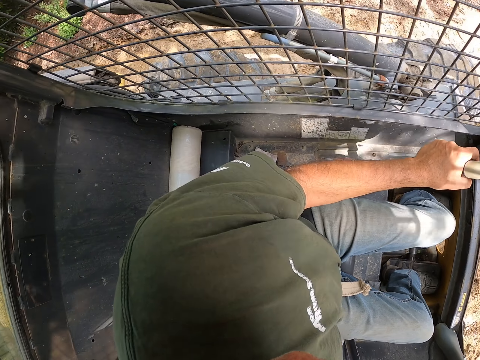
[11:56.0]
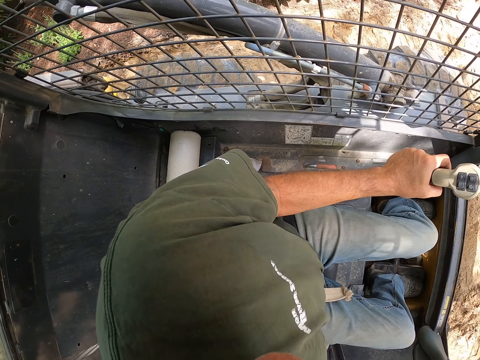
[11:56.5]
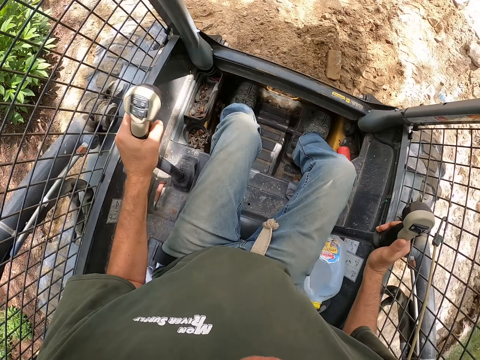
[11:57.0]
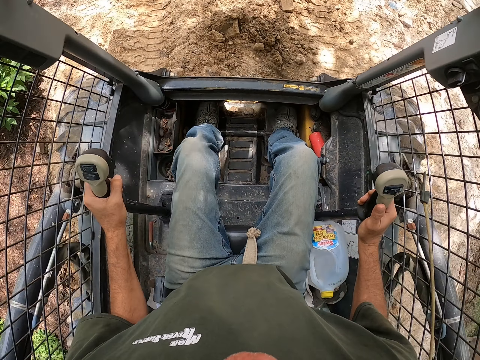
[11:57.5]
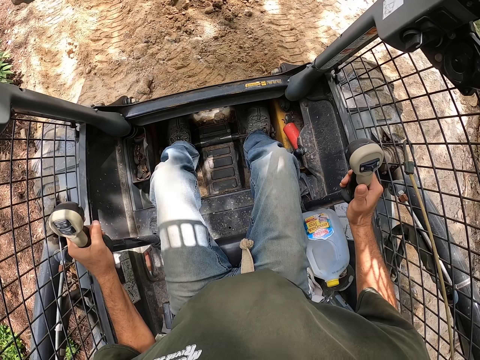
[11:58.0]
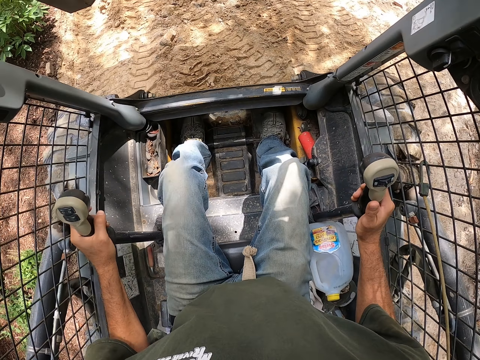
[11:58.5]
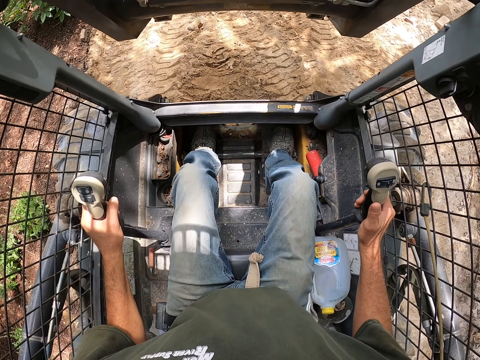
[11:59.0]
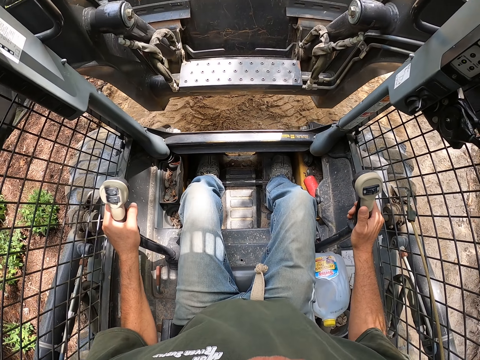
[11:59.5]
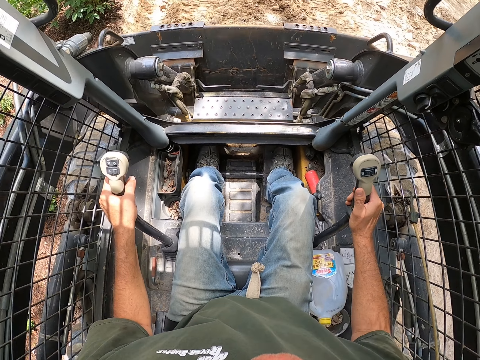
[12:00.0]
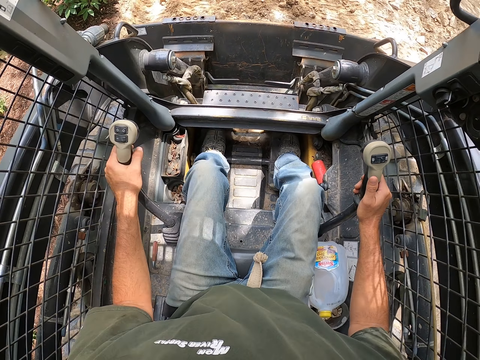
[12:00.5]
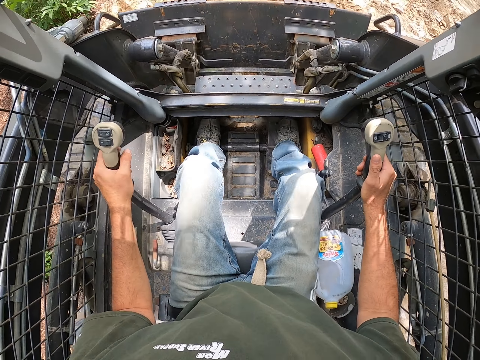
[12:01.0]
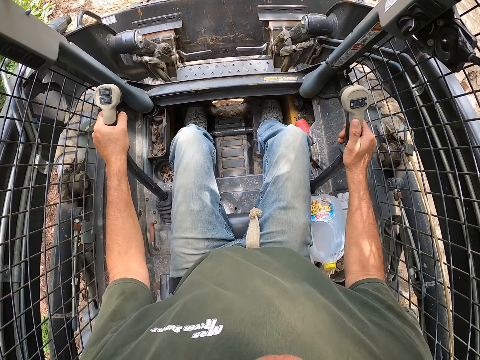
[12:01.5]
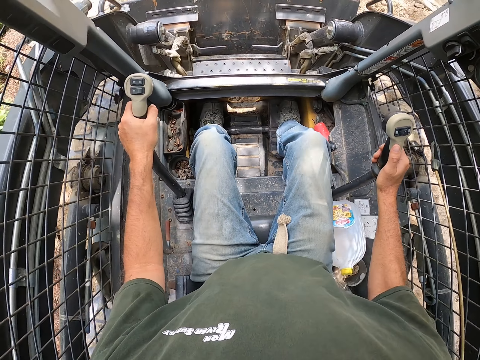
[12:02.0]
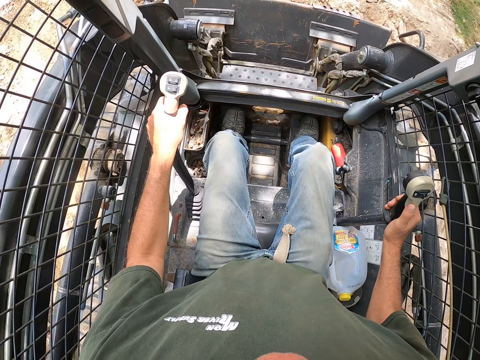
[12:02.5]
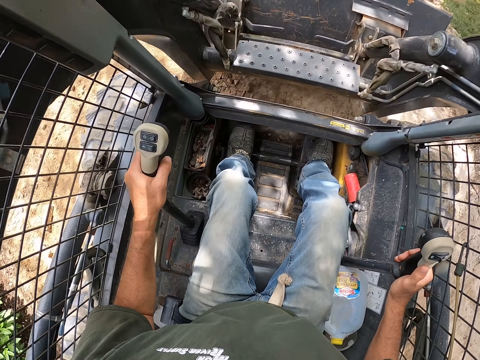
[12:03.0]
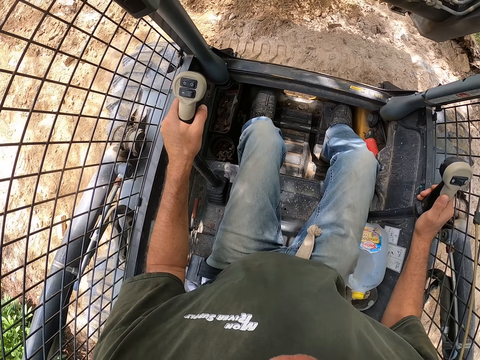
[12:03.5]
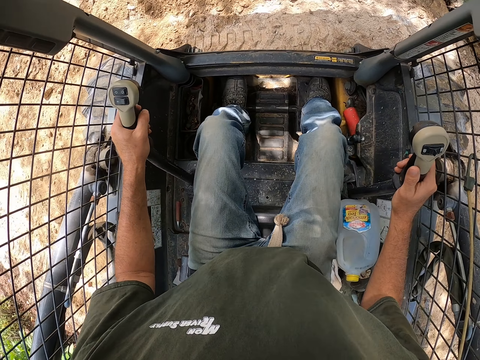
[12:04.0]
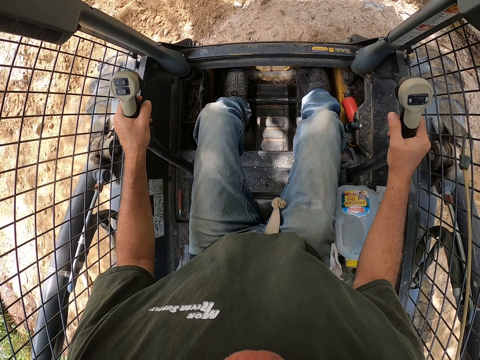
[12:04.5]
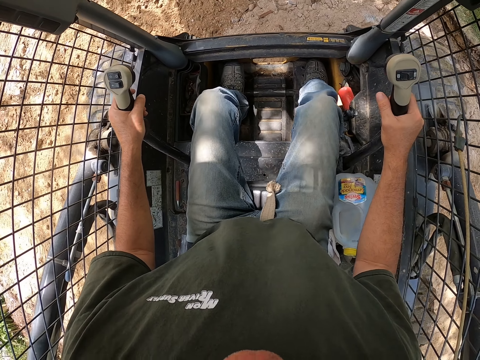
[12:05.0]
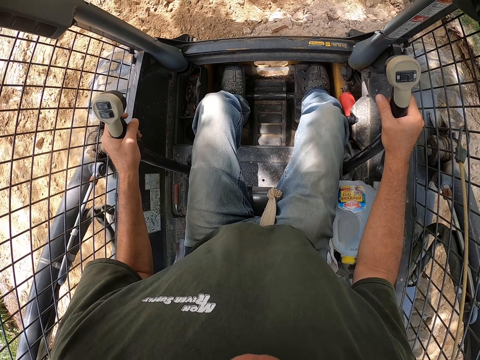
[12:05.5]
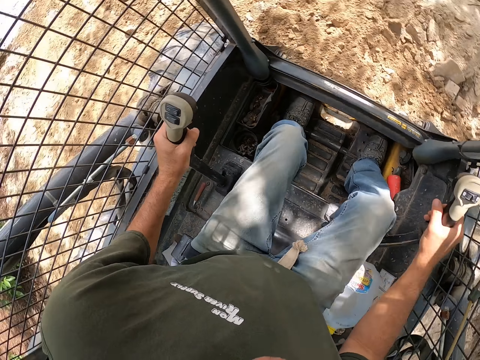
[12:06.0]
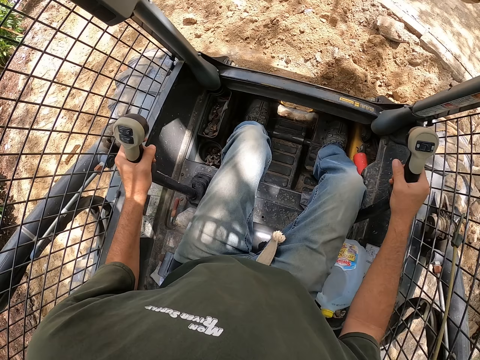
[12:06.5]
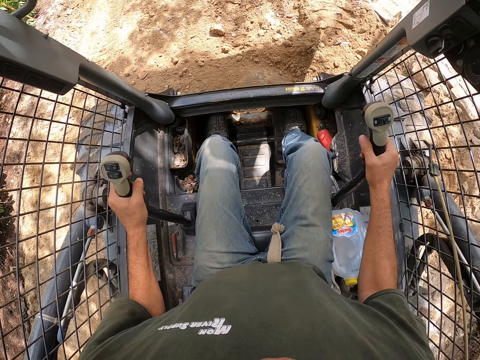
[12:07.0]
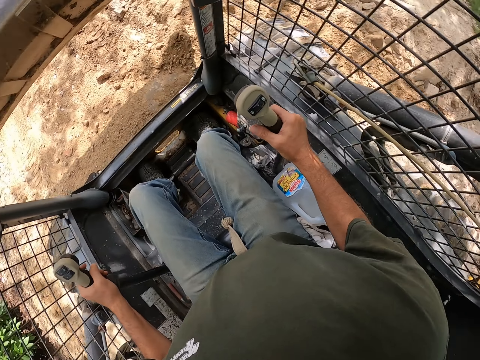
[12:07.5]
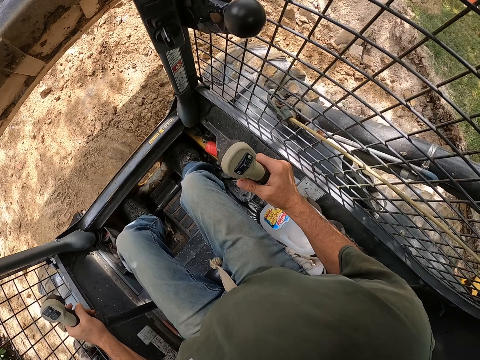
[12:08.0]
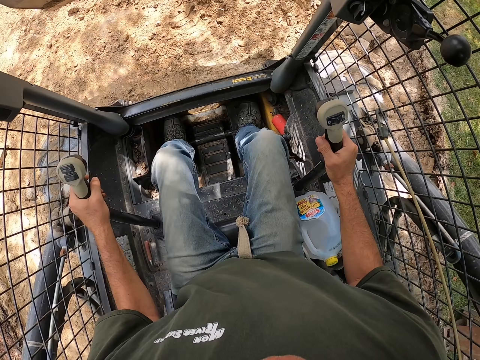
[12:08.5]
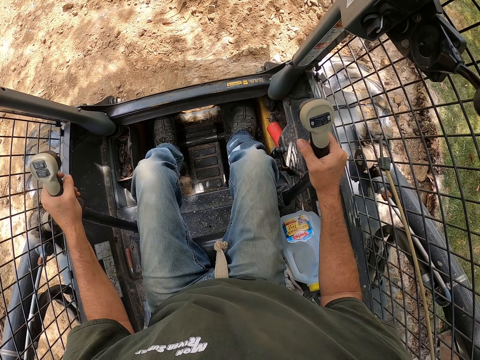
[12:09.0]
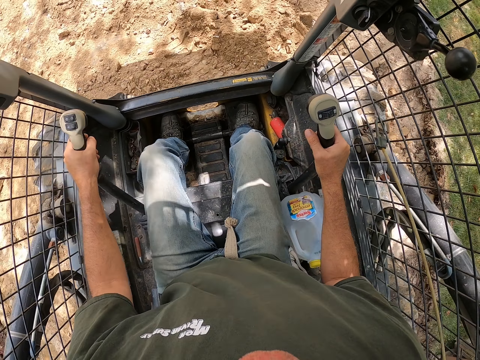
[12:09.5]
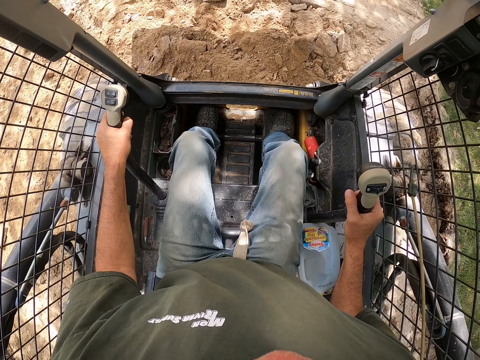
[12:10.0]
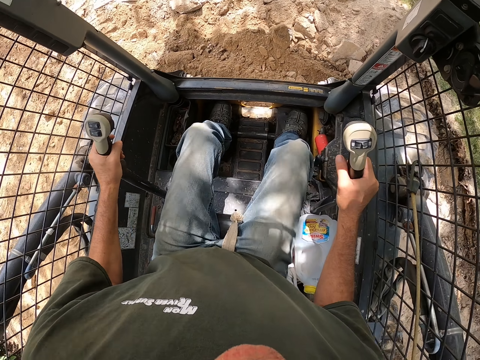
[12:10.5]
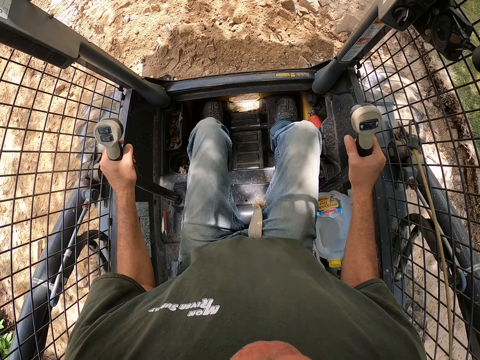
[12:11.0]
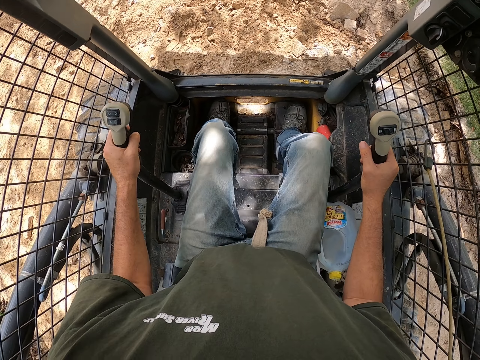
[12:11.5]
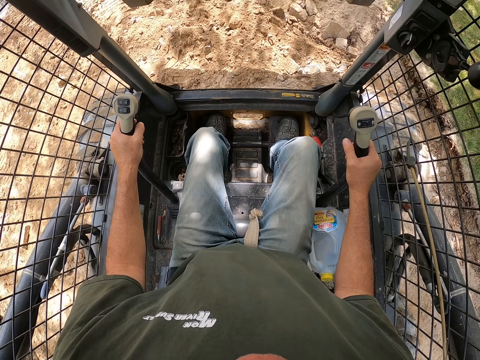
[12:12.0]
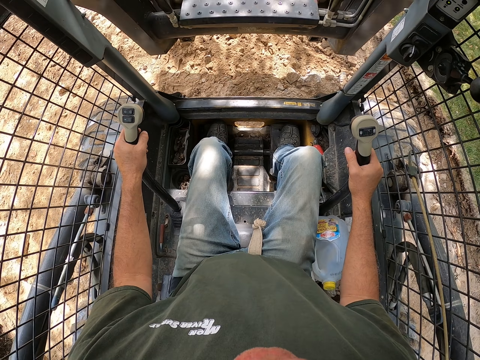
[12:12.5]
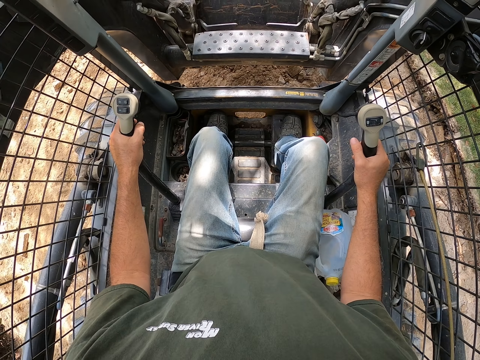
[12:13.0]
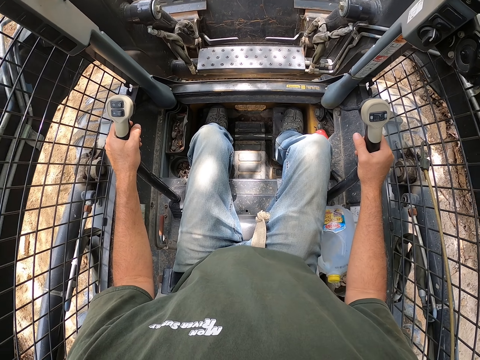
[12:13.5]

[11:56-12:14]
The camera wearer scoops soil with a truck or skid steer. They turn the truck. They pour soil on the ground. They turn the truck around. They turn the truck around again. They drive the skid steer on the road.

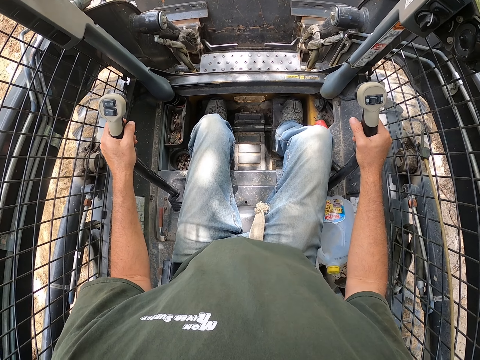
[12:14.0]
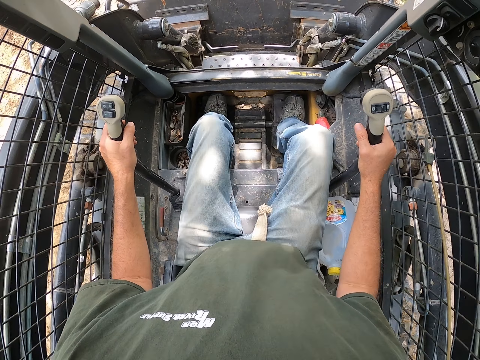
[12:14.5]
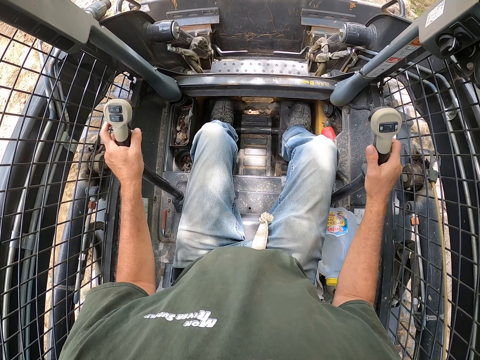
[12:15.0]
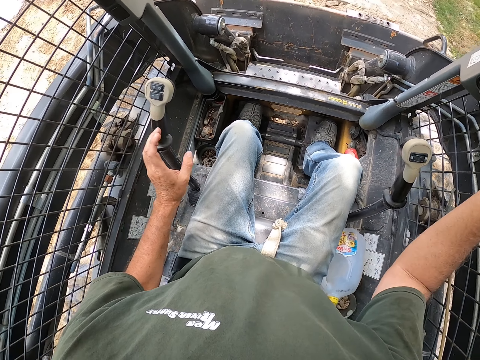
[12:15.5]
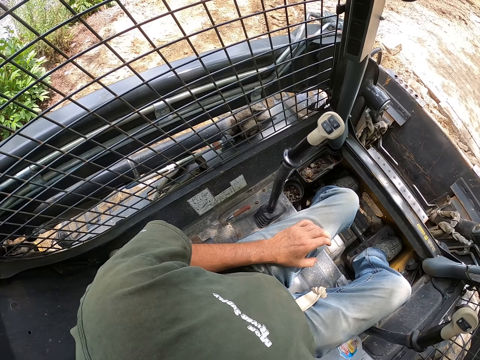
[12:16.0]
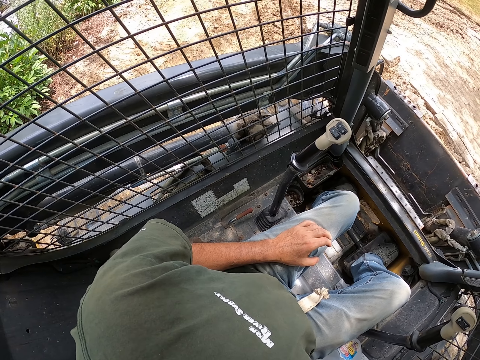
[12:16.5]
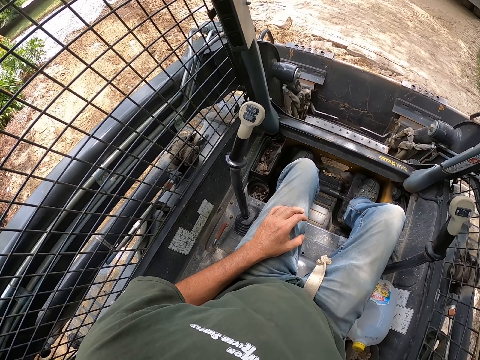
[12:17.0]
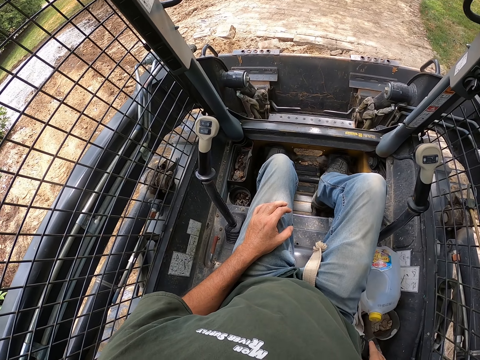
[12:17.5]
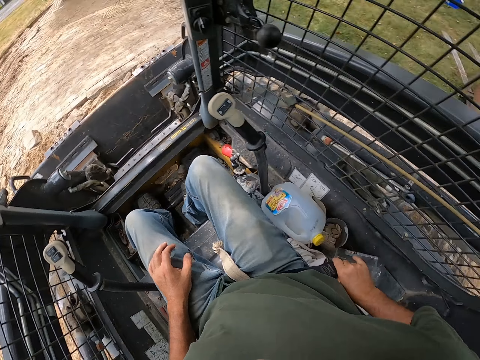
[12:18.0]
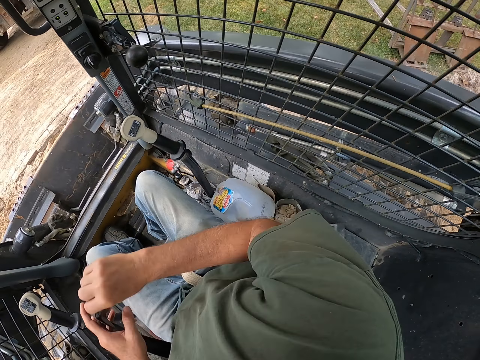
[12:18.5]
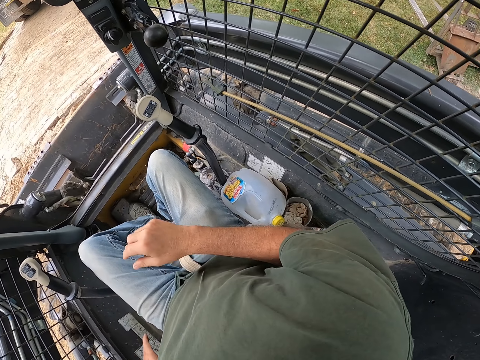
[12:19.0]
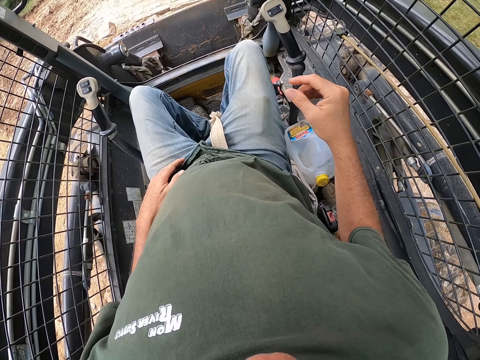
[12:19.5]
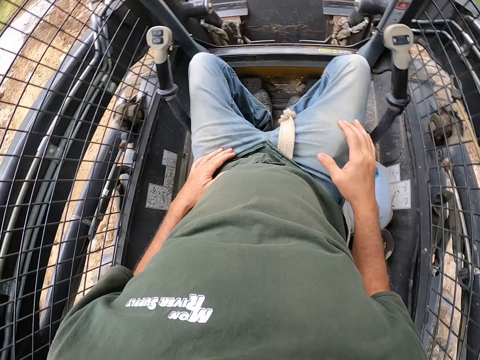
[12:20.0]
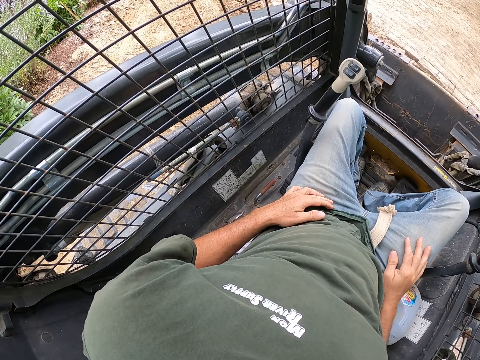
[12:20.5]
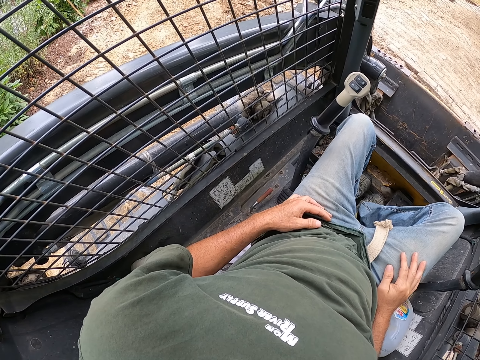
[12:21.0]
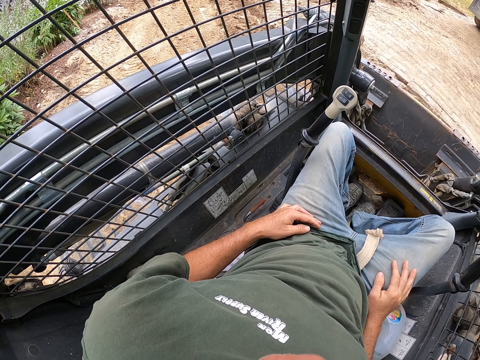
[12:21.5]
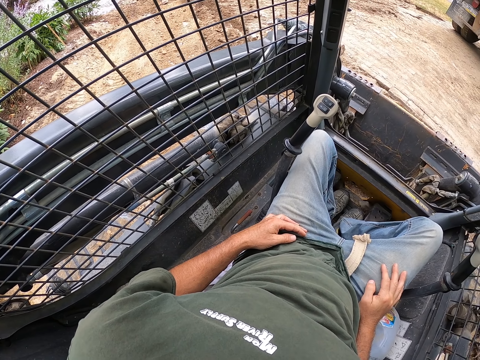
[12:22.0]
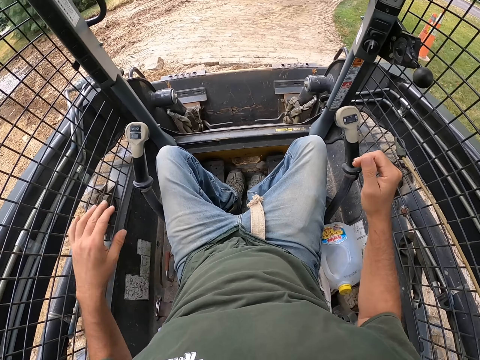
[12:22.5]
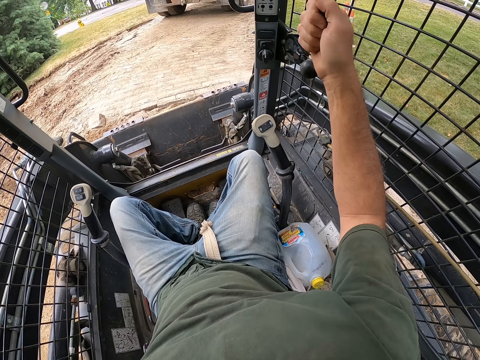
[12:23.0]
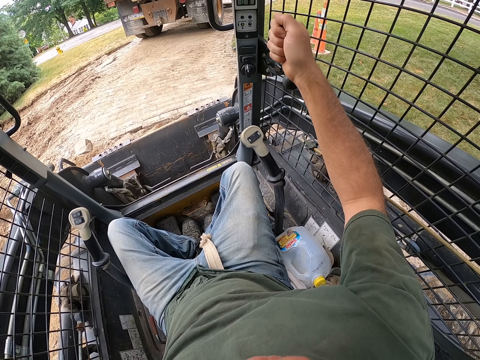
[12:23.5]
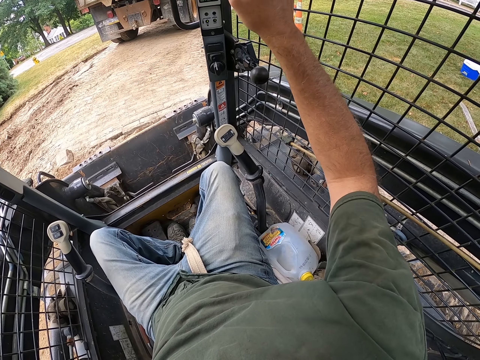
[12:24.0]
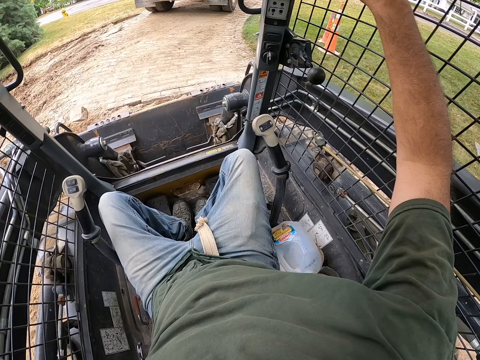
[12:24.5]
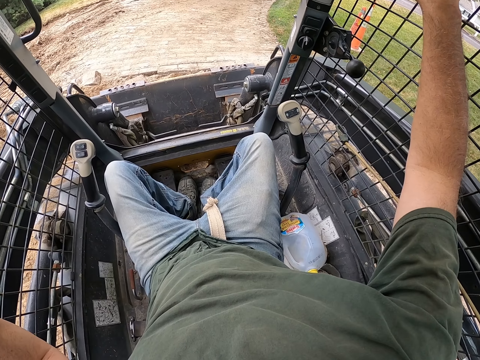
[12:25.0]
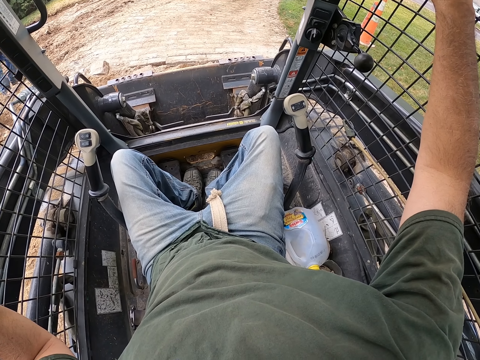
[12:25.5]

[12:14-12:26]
The camera wearer stops the truck and looks around the compound. He removes a seatbelt. He looks around the compound. He hits the gear with his hands. He lifts a hand.
